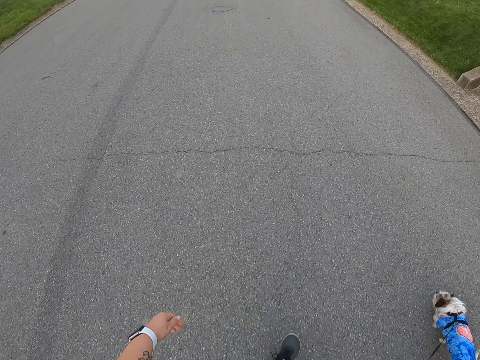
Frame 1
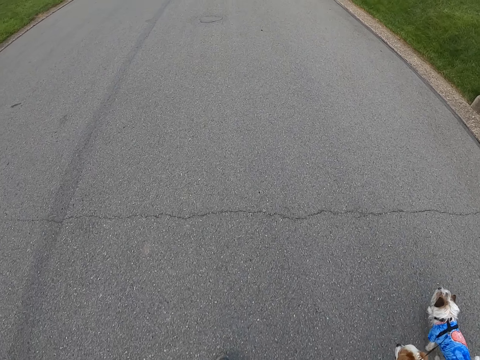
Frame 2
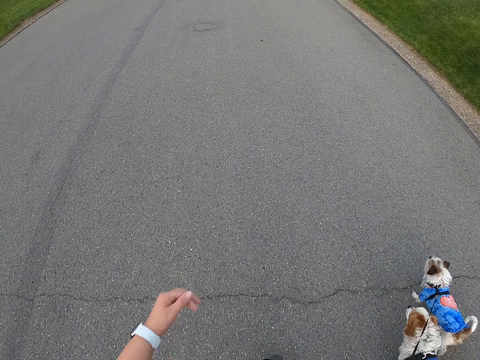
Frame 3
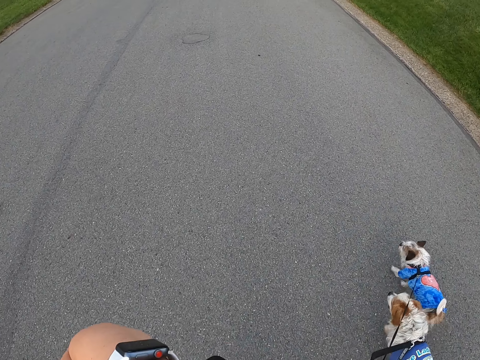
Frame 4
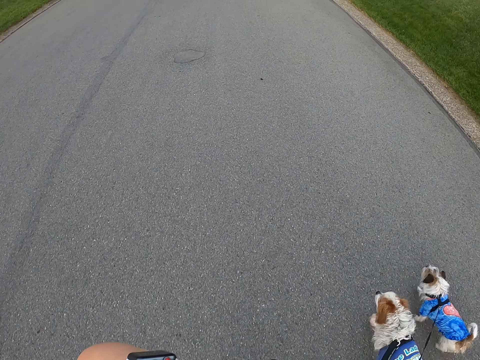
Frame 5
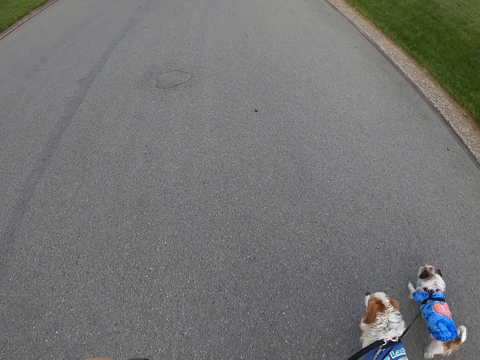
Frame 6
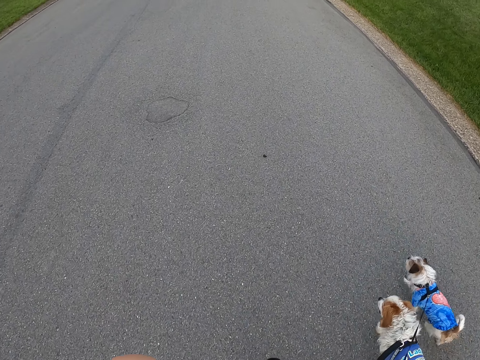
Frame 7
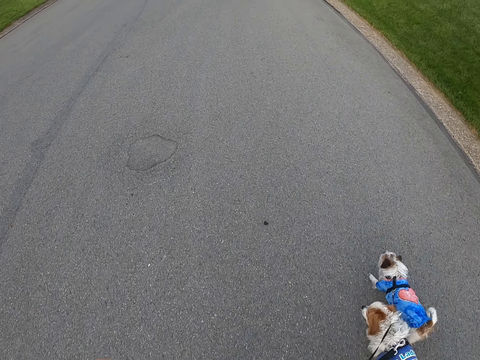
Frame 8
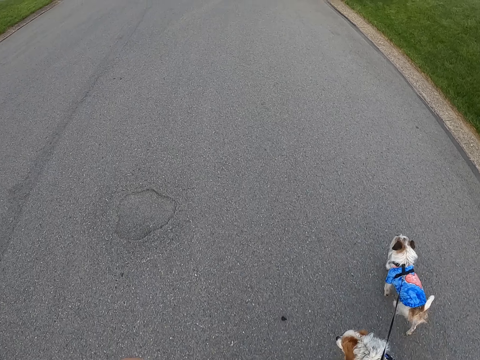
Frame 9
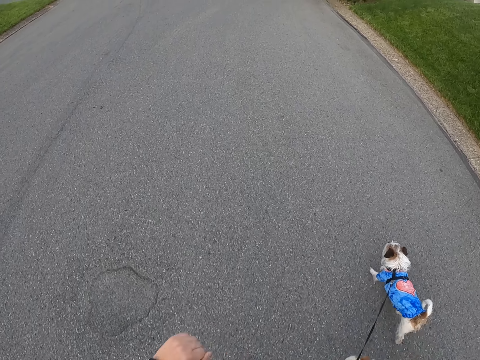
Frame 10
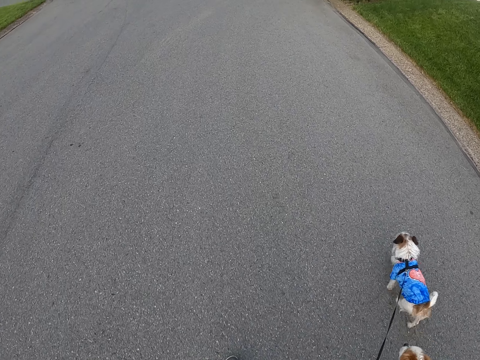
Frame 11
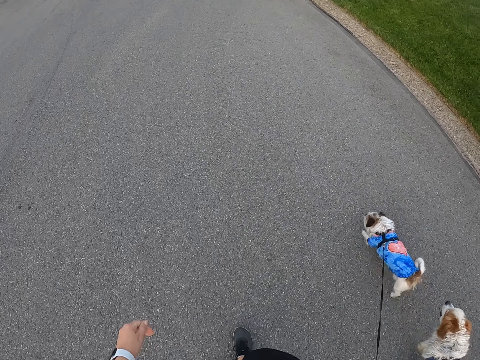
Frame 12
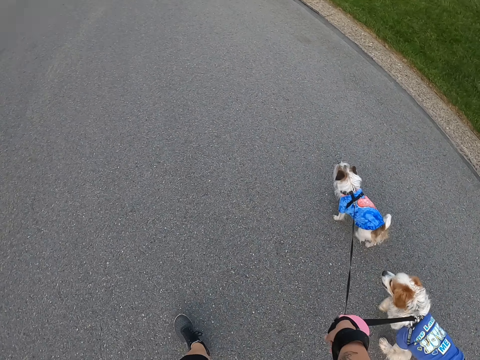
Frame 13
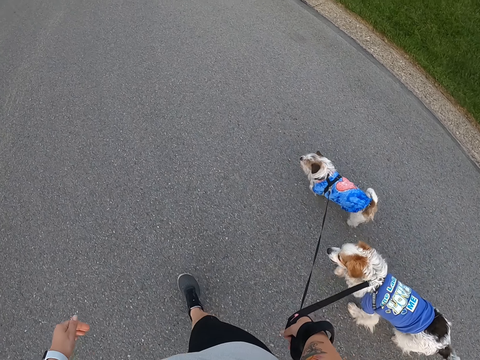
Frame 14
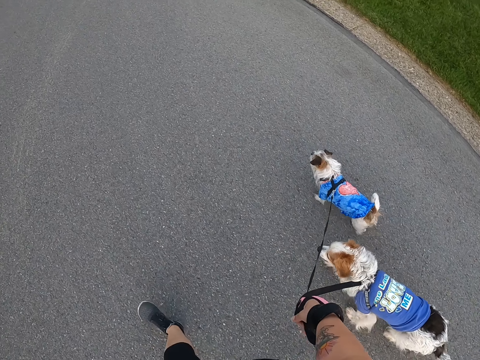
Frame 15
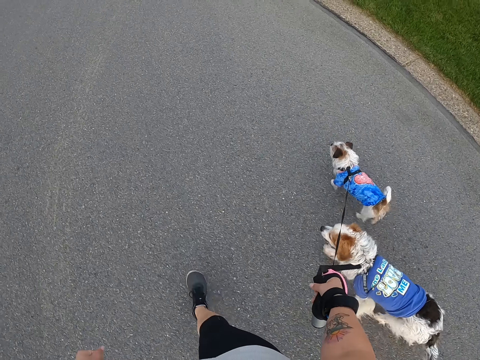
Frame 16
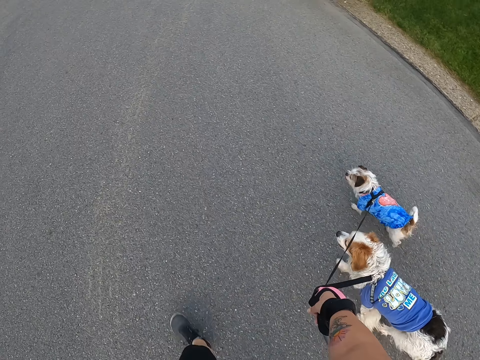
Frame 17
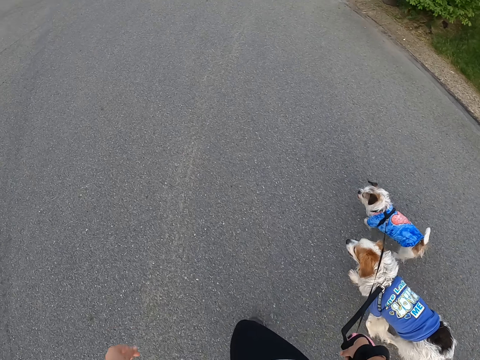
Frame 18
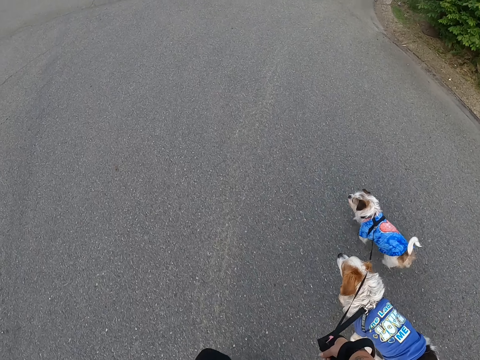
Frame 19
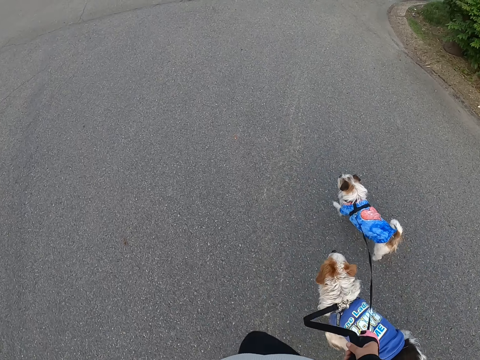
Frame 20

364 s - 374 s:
The camera wearer holds something with her hand. She scratches on the face. She walks along the road holding the dogs. She pulls her hand off an object. She walks the dogs on the road.

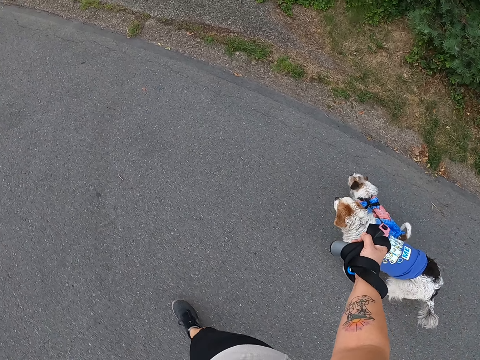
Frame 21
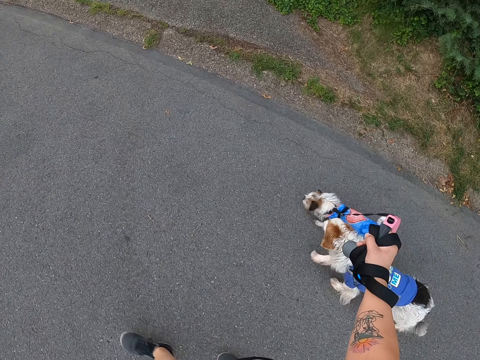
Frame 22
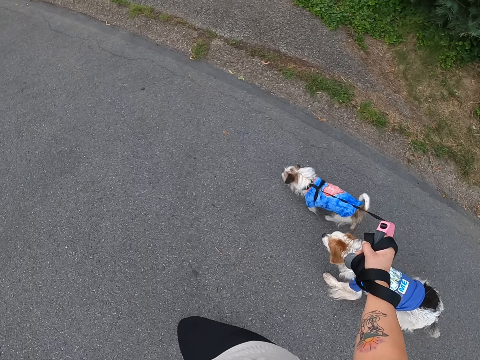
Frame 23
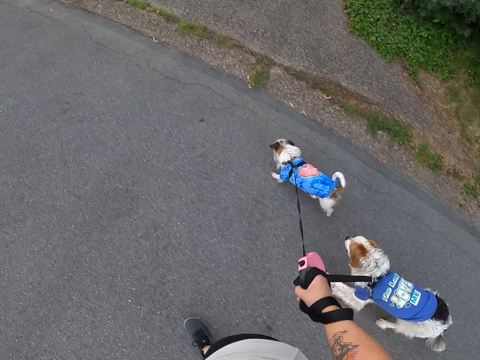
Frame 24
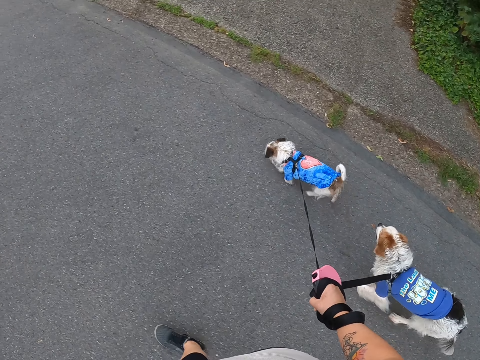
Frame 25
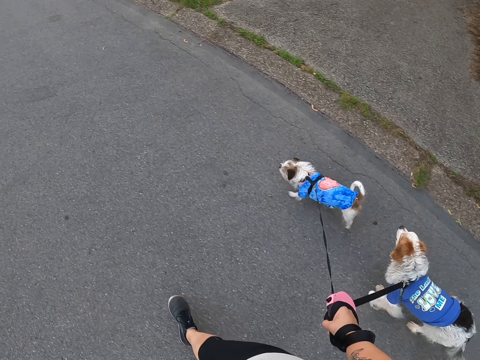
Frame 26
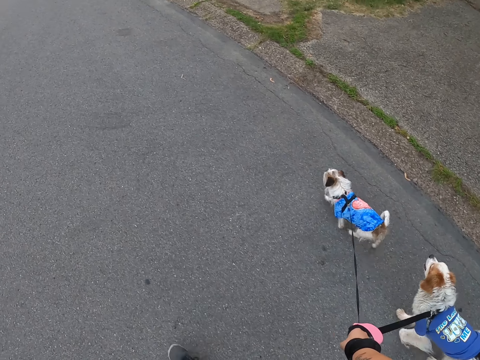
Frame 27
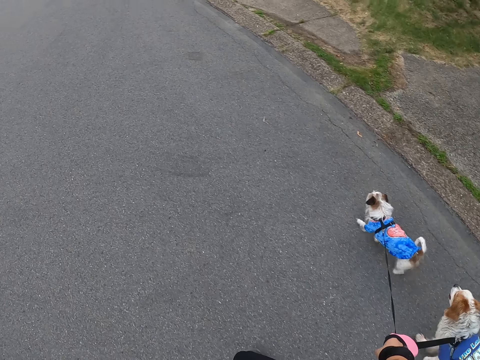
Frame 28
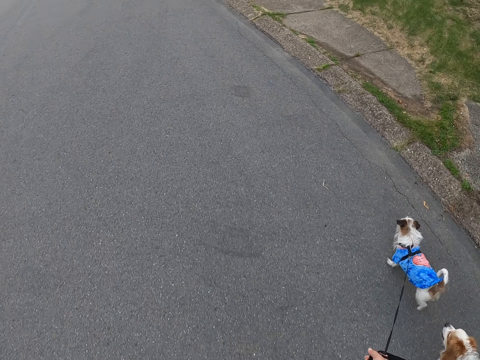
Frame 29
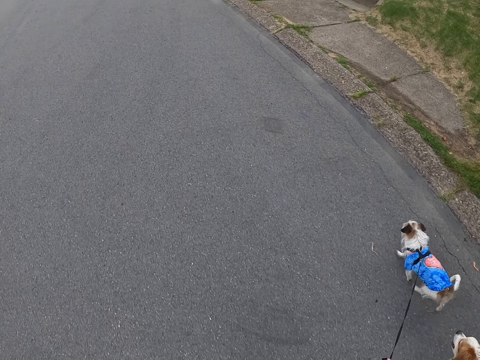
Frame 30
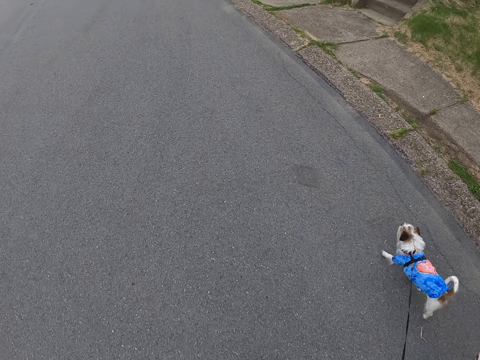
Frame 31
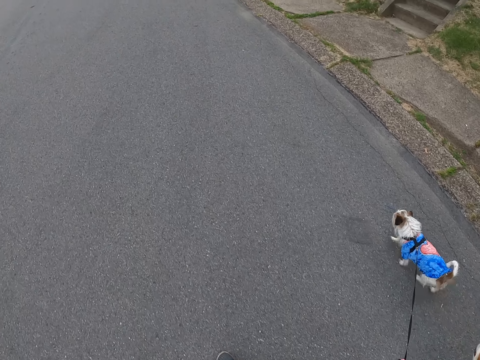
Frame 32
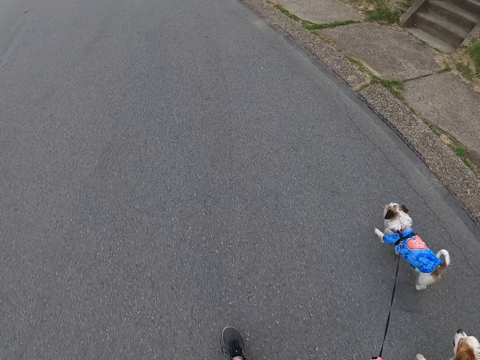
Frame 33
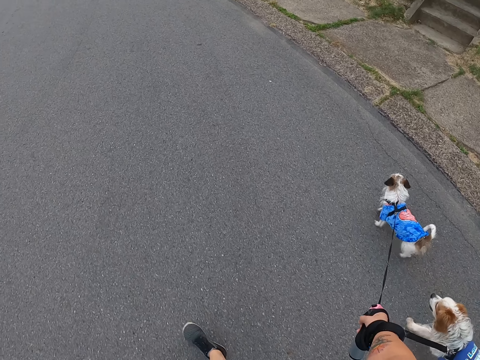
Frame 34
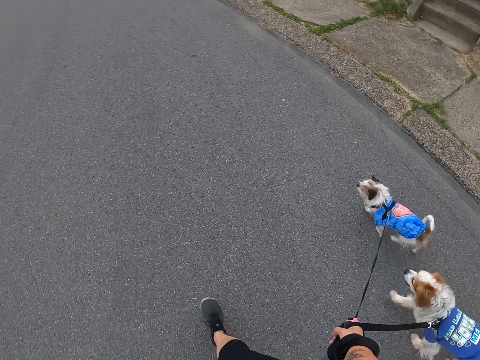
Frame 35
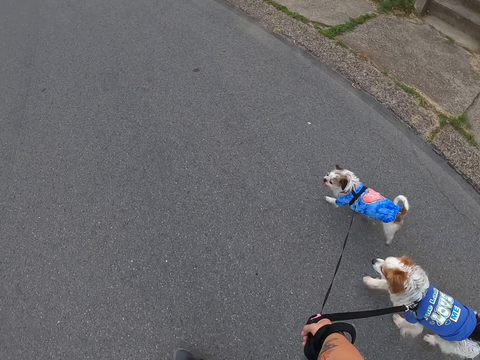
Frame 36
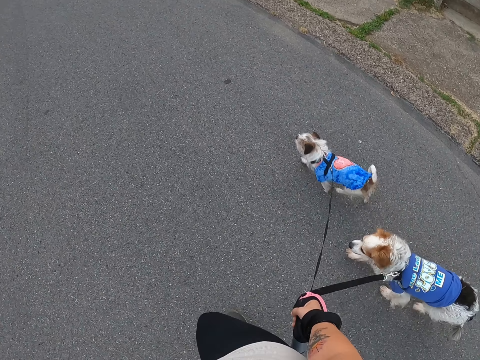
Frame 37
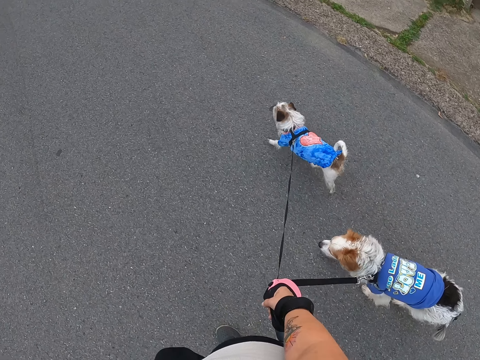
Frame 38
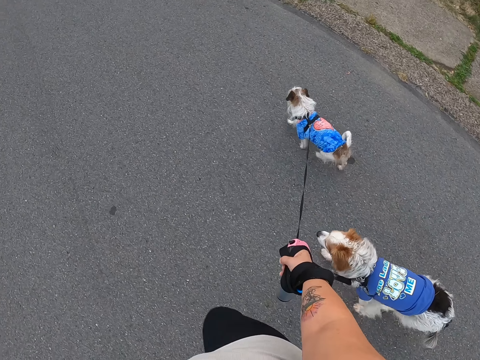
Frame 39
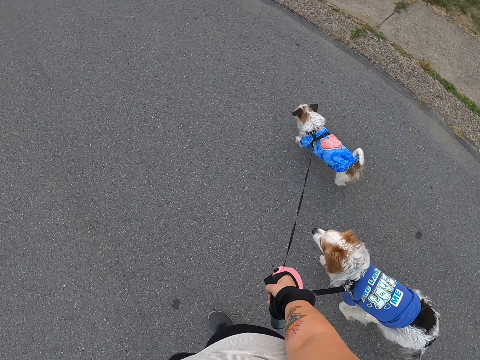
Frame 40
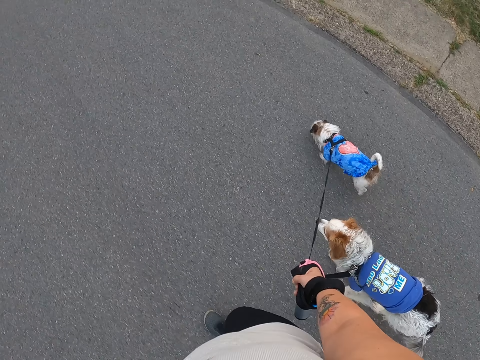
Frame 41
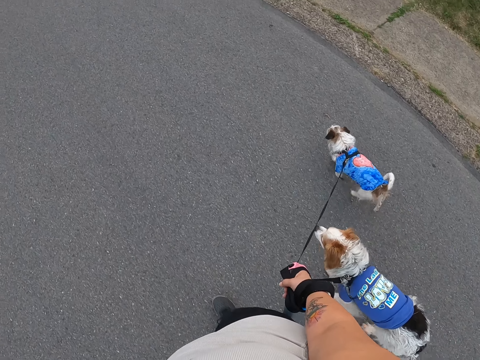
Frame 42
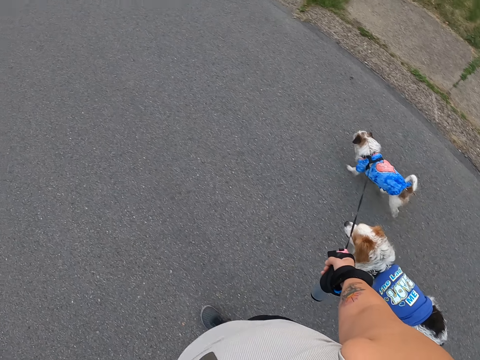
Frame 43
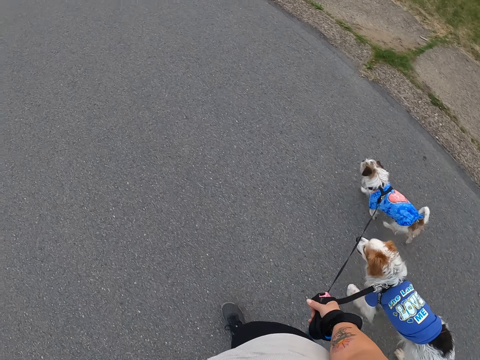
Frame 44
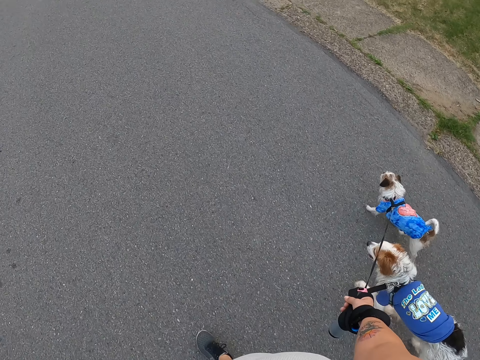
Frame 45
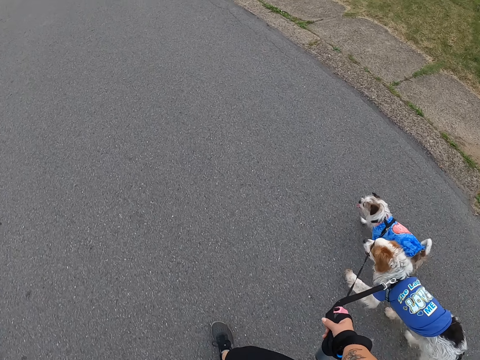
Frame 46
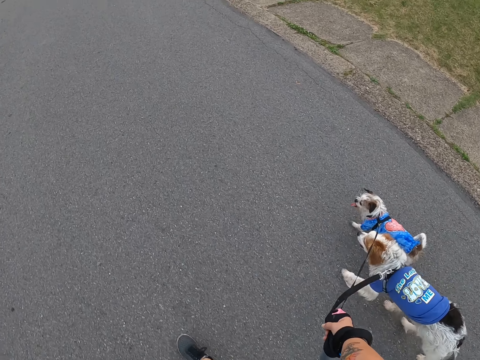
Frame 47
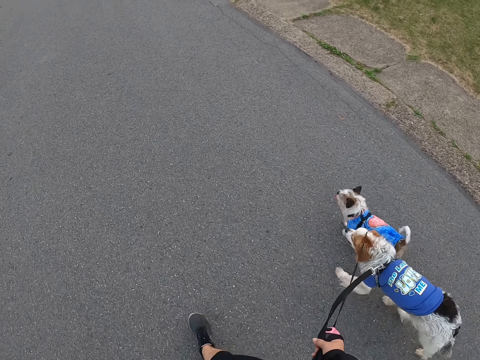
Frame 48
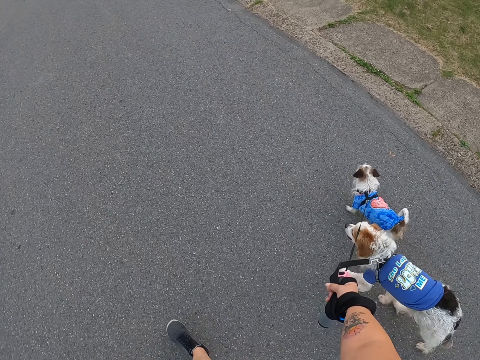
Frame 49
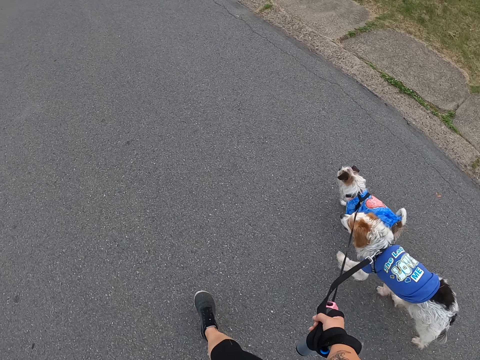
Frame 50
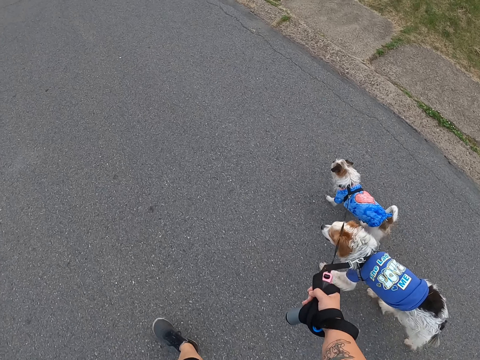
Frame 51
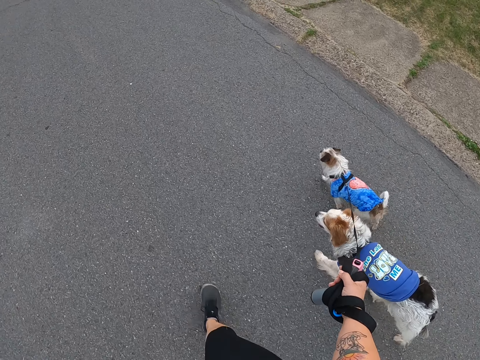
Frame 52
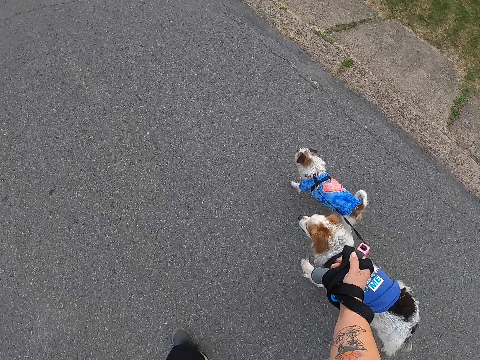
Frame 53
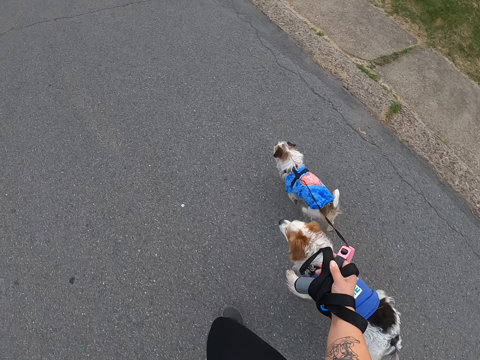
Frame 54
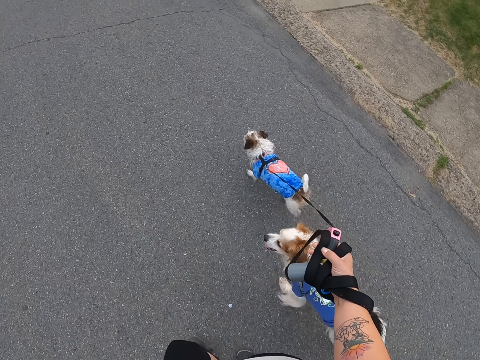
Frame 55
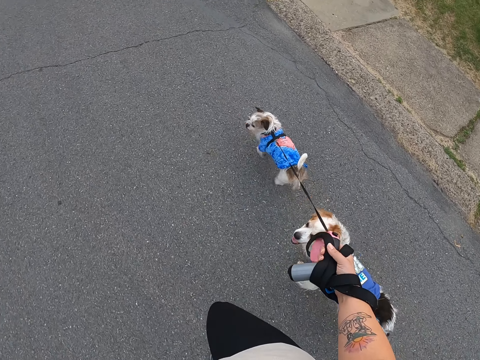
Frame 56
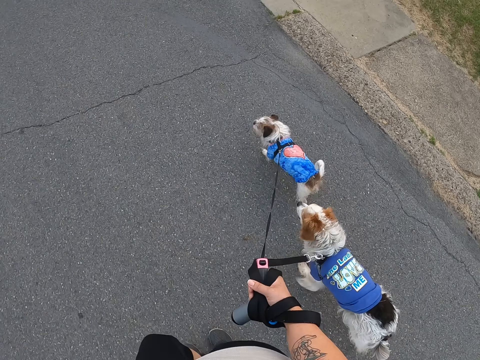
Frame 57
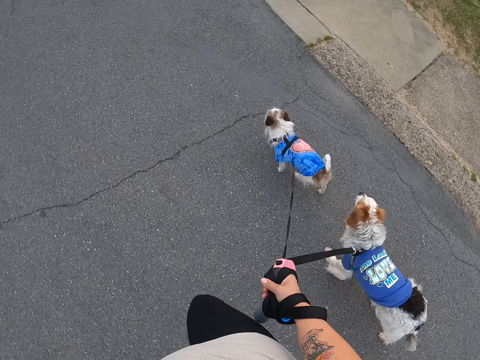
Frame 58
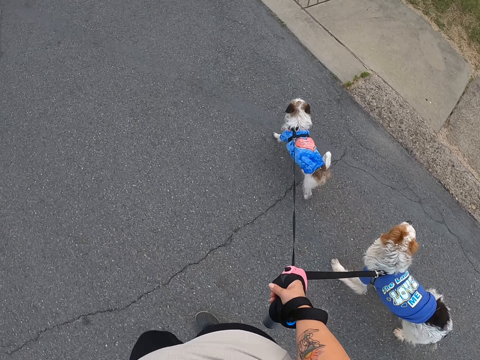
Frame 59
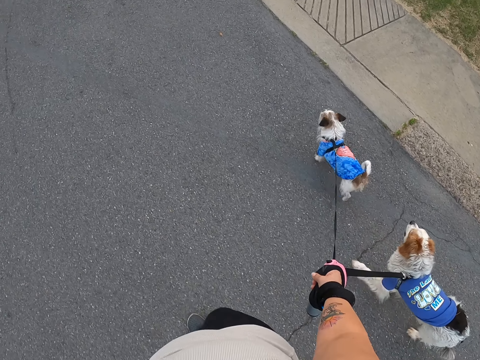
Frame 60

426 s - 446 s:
The camera wearer pulls the dogs. They walk along the road holding the dogs. They adjust the dogs' leashes. They walk along the road holding the dogs.
